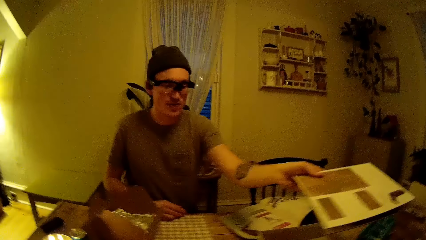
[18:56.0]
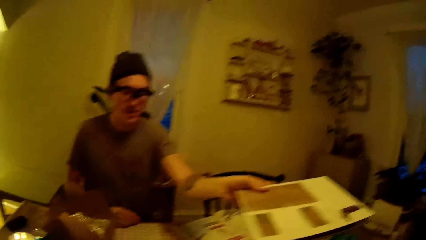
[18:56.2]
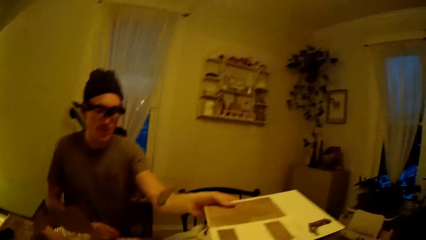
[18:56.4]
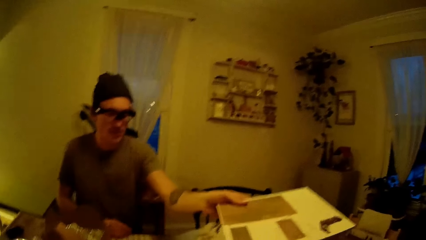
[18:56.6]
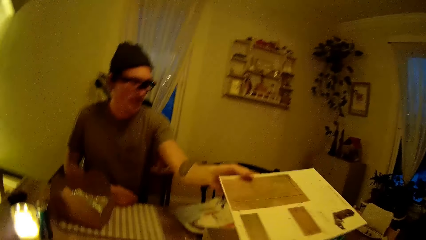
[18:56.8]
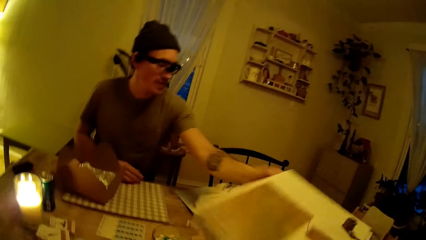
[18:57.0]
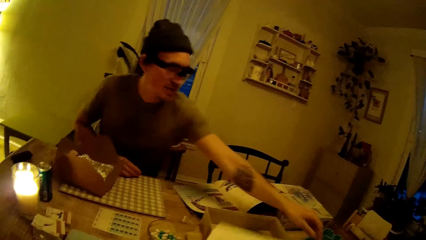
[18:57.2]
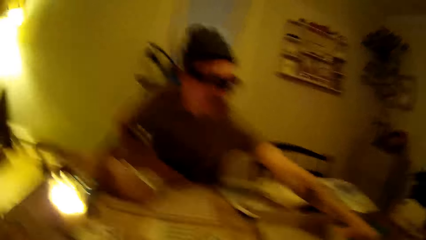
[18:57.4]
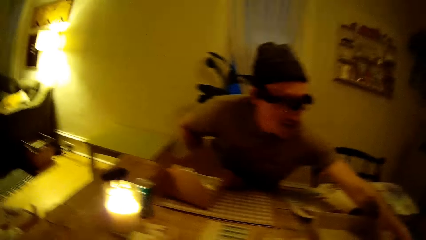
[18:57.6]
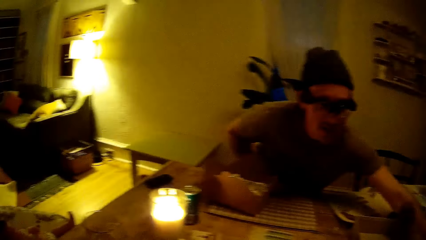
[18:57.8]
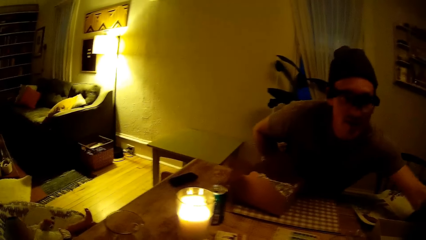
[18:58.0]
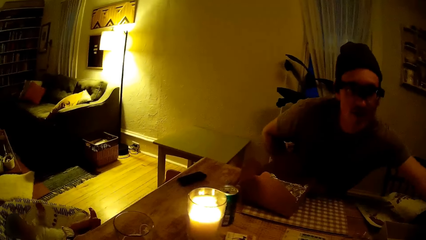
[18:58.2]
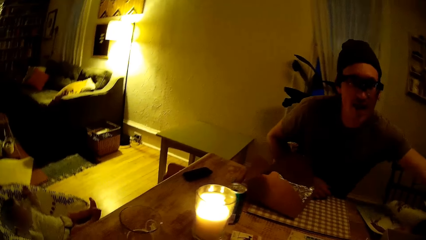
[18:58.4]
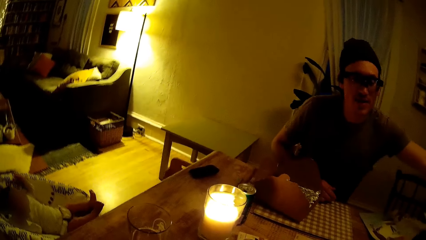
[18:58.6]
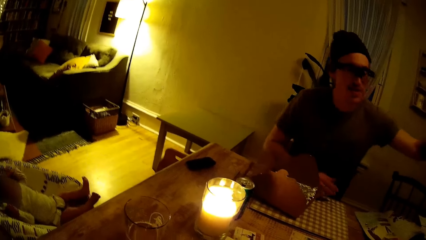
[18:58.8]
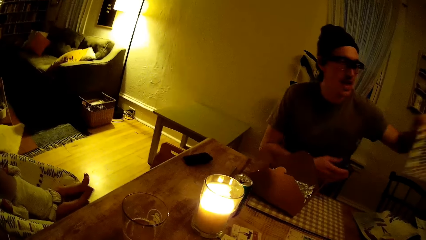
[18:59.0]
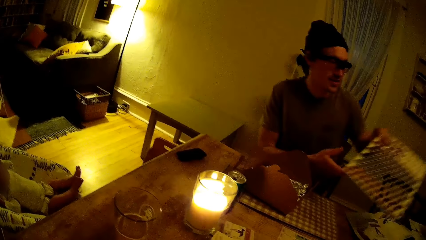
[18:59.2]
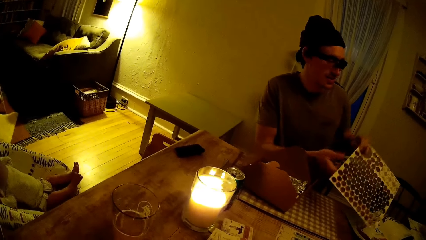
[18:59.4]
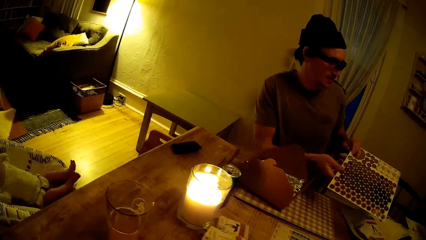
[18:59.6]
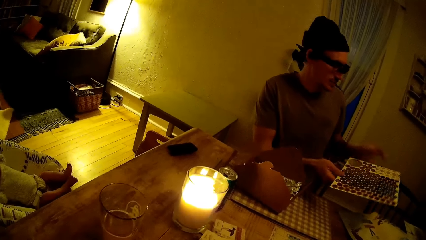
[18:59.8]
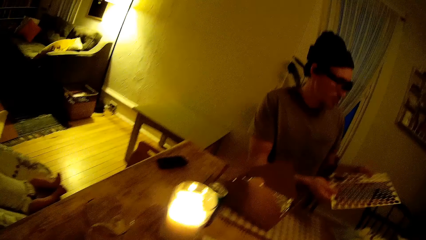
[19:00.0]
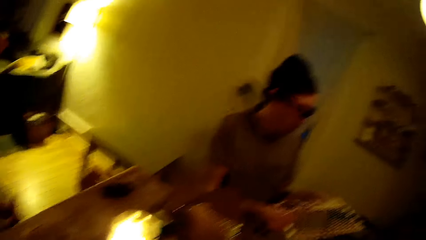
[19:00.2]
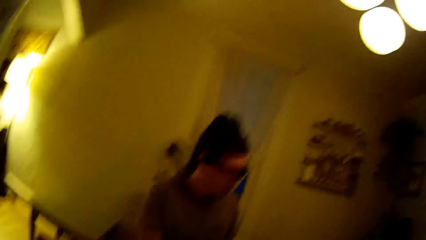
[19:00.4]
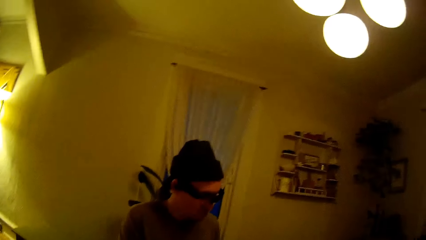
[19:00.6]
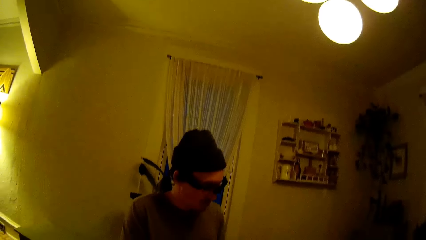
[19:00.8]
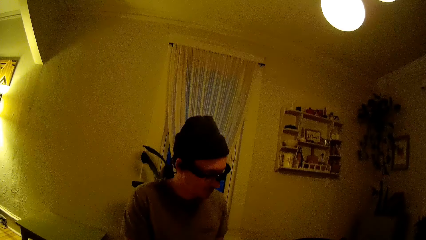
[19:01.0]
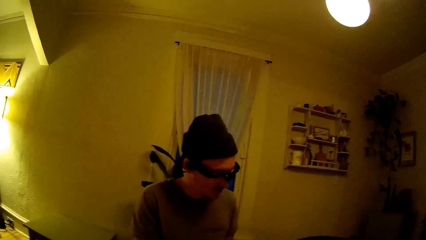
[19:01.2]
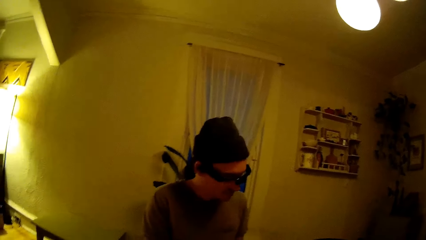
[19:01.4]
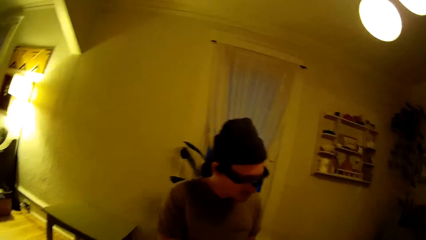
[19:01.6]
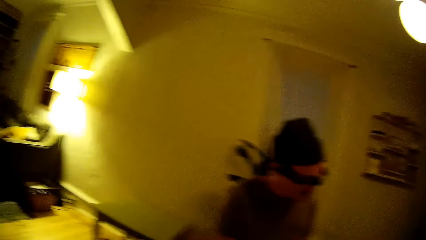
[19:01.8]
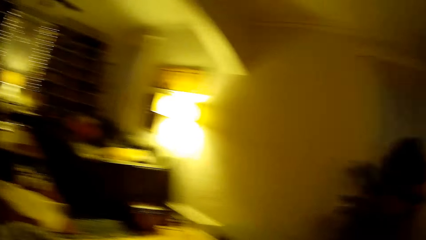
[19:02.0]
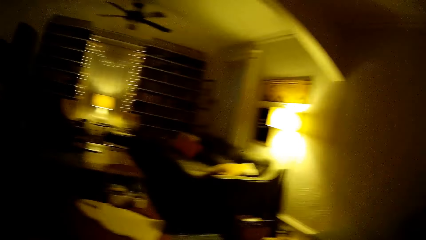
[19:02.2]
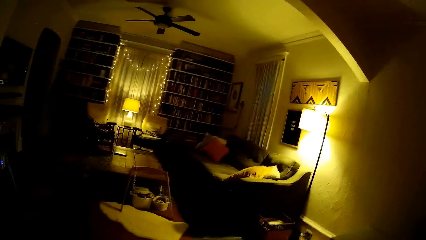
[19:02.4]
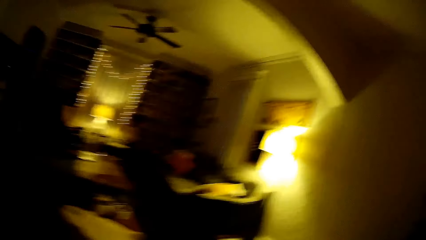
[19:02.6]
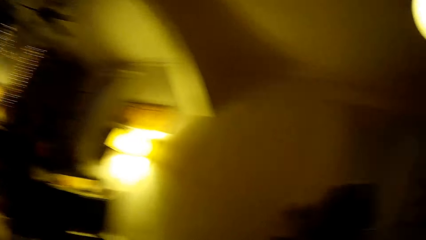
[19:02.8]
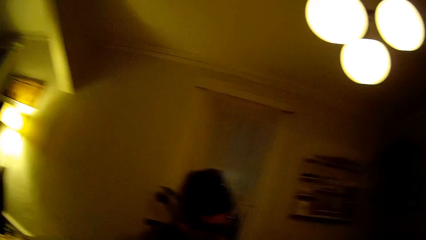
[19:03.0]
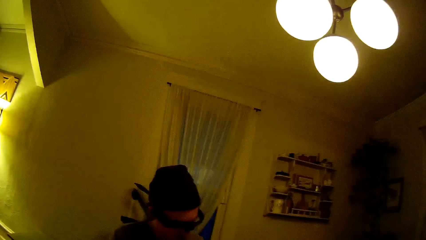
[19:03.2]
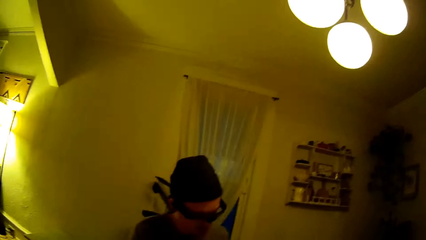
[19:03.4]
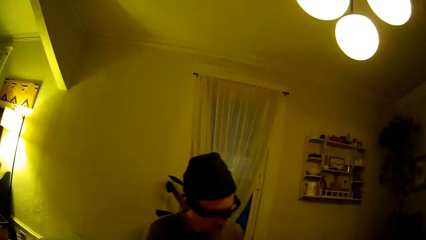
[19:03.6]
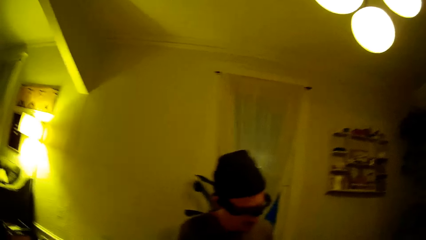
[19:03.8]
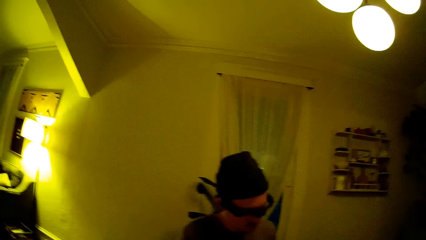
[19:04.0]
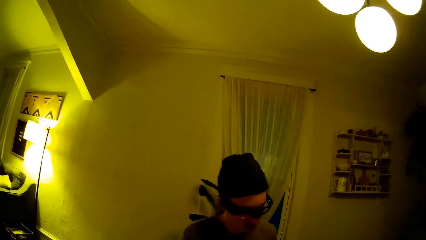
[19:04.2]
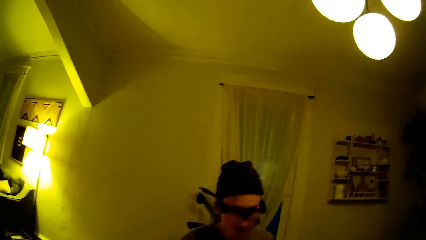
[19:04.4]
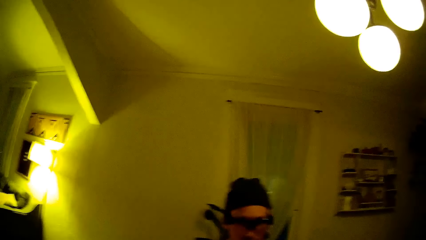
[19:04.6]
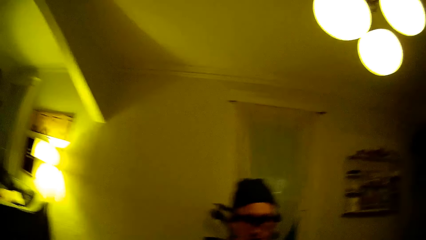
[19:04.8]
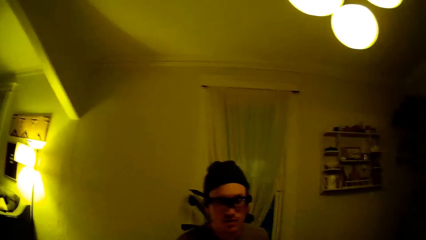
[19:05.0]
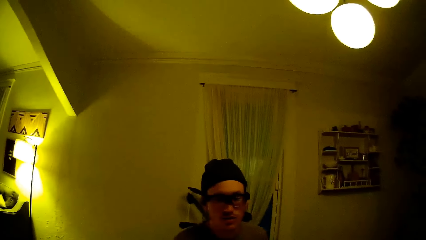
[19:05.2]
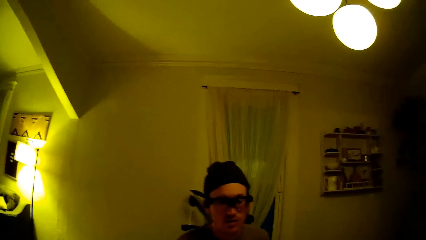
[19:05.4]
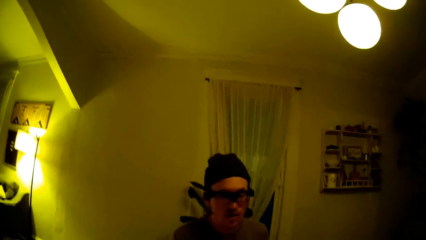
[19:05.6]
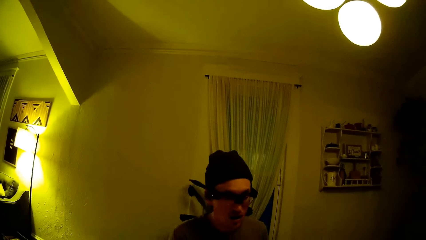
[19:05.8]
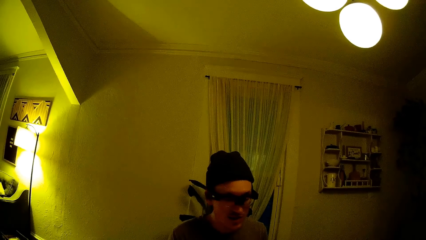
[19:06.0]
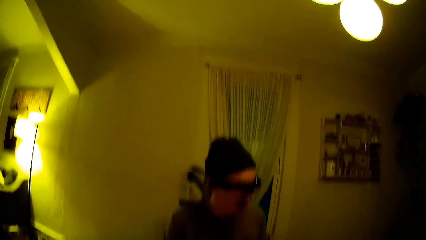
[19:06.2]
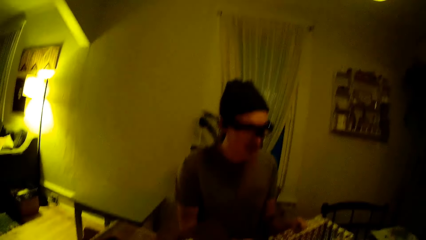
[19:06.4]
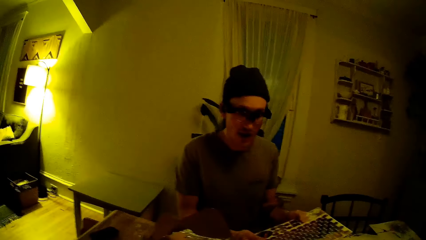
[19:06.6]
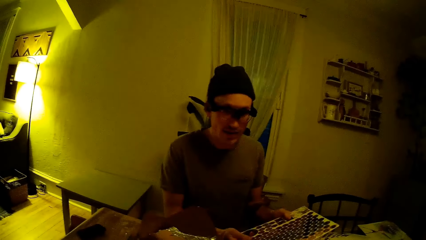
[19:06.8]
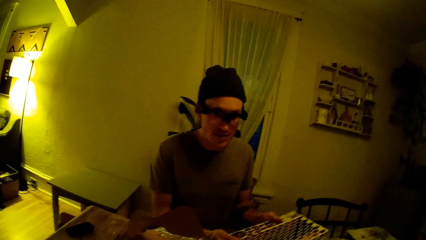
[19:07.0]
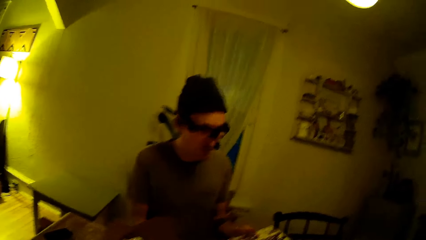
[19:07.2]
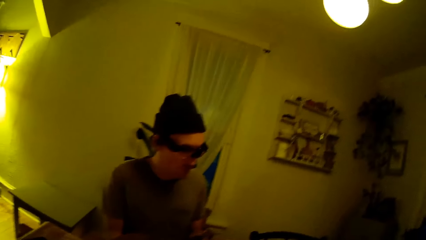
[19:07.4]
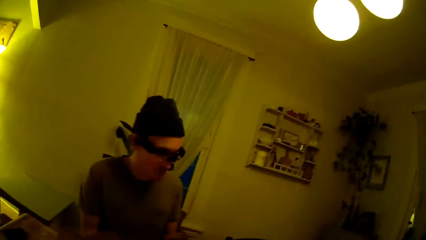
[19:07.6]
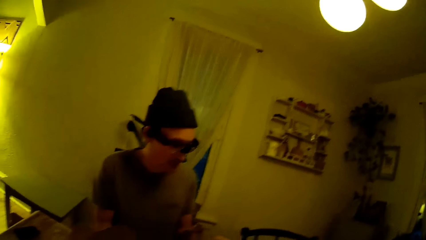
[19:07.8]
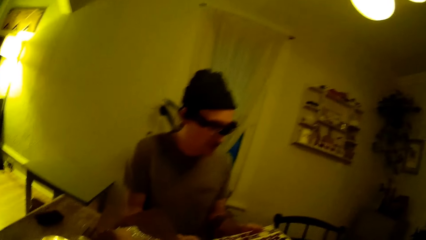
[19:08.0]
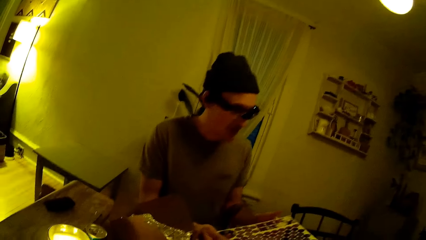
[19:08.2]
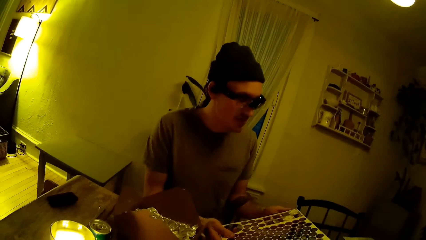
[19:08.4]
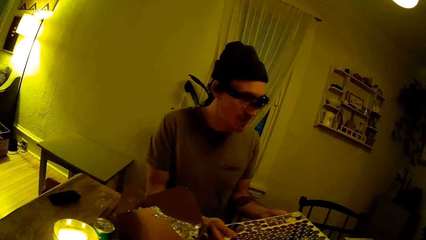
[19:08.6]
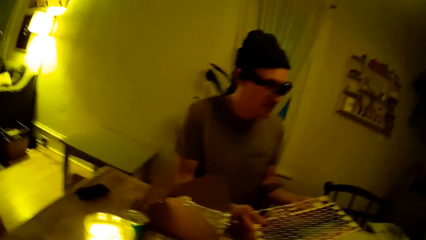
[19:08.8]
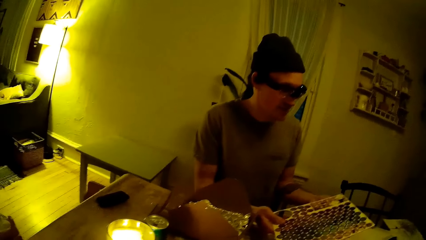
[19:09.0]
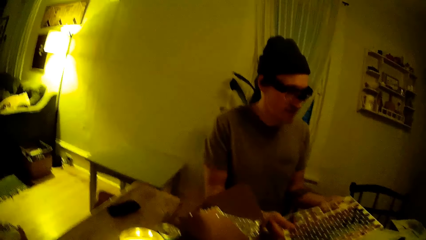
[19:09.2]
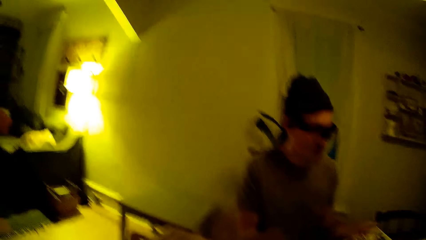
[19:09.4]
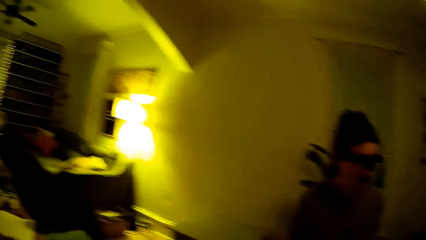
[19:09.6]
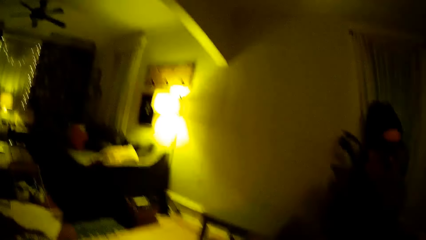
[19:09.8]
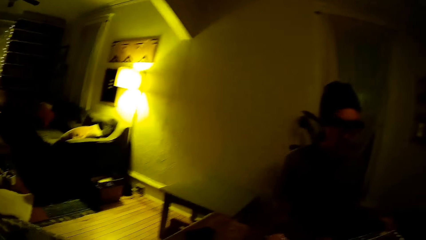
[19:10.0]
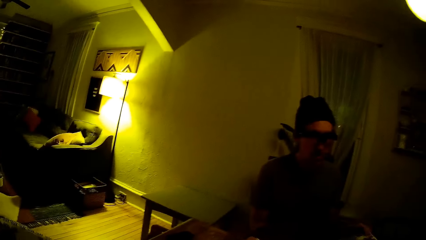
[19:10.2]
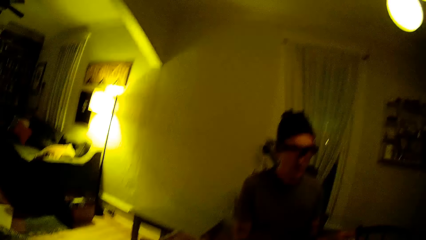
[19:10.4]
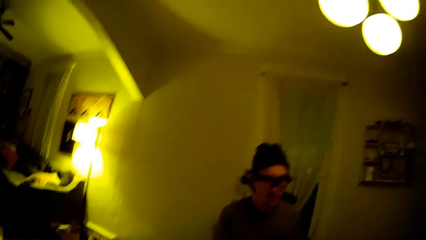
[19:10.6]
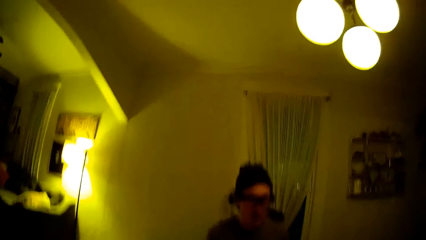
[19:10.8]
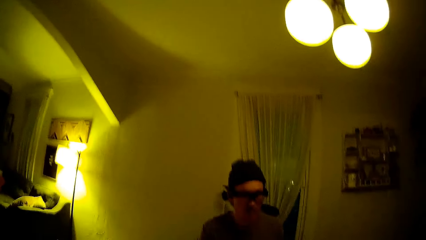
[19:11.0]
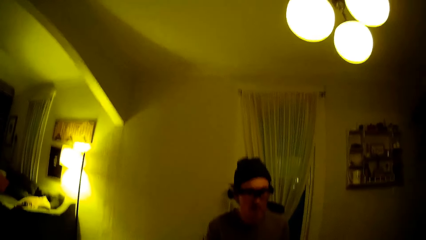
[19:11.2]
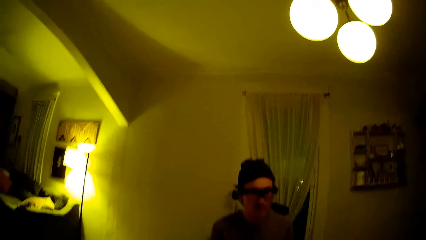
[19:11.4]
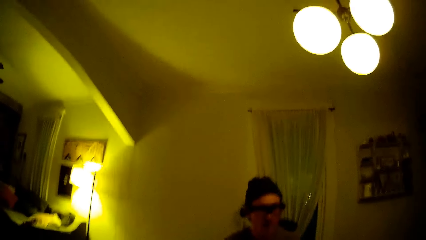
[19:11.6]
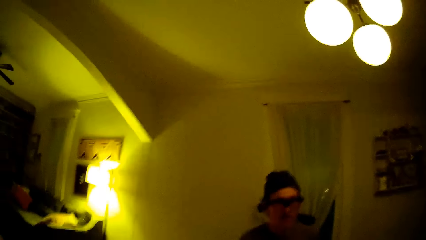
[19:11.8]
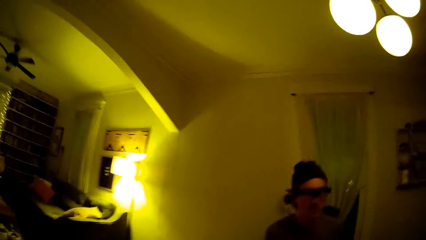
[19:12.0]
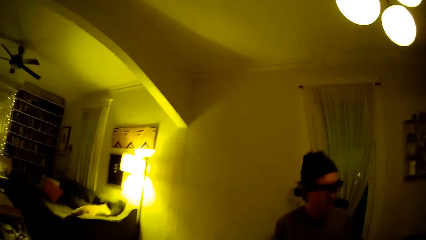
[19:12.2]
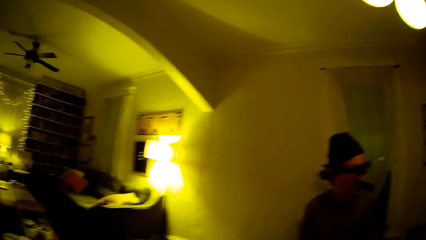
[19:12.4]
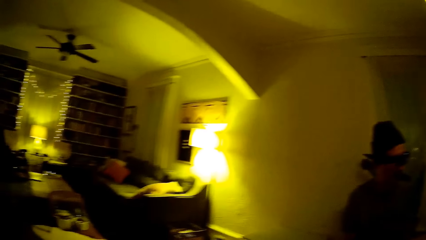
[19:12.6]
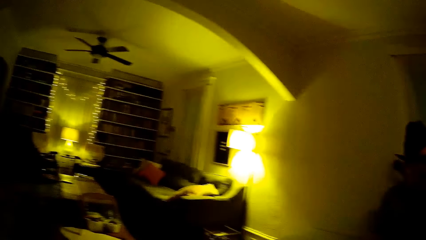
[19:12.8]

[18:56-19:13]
The camera wearer takes the boards from the man with her right hand. The man picks up a board from the table with his left hand. The camera wearer looks around. The man stares at the camera wearer. The man stares at the Wingspan game board.
